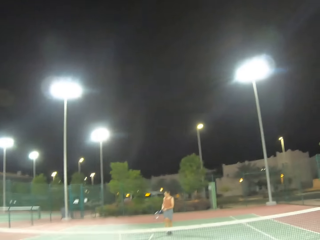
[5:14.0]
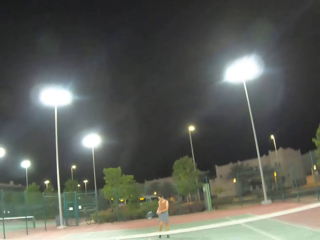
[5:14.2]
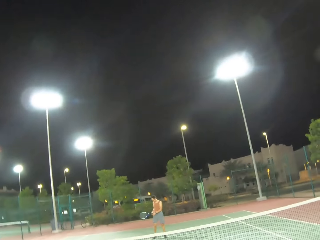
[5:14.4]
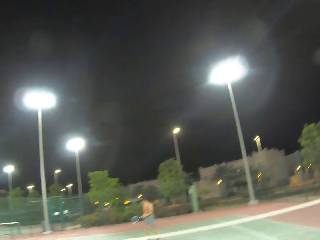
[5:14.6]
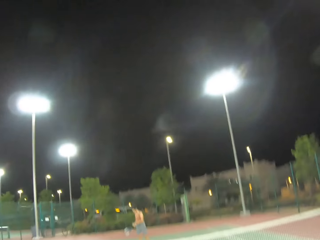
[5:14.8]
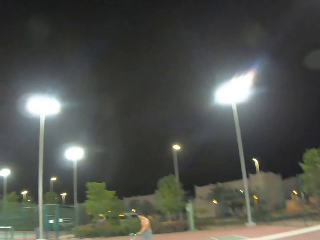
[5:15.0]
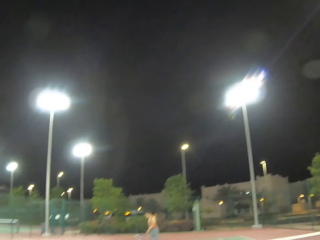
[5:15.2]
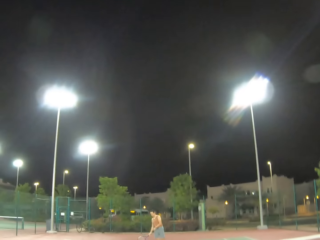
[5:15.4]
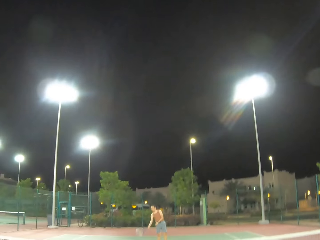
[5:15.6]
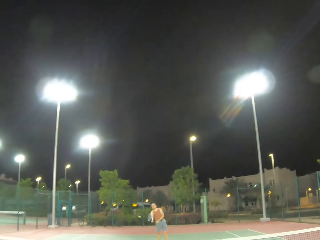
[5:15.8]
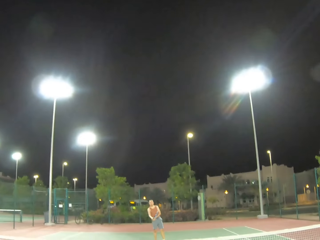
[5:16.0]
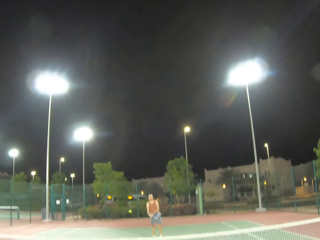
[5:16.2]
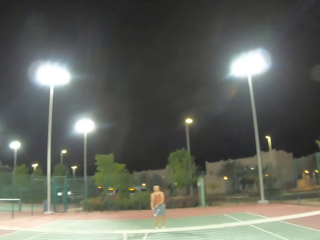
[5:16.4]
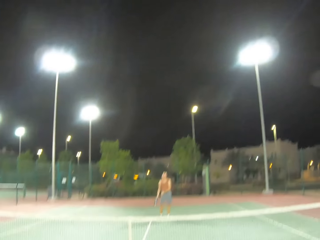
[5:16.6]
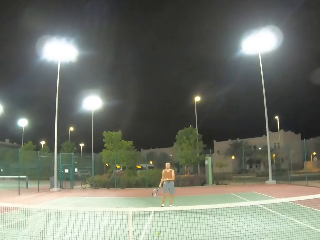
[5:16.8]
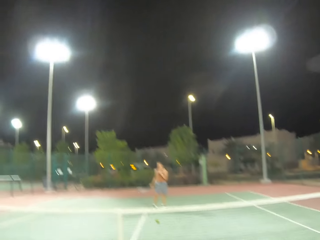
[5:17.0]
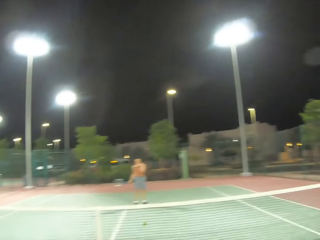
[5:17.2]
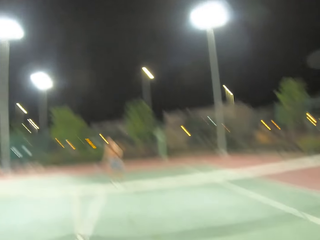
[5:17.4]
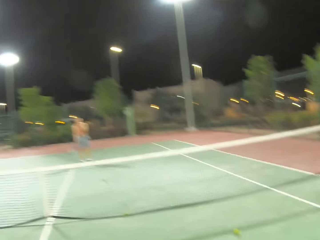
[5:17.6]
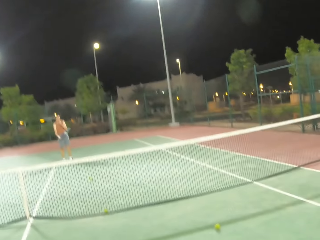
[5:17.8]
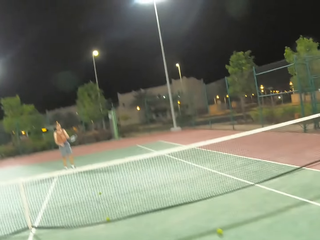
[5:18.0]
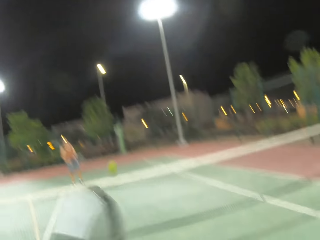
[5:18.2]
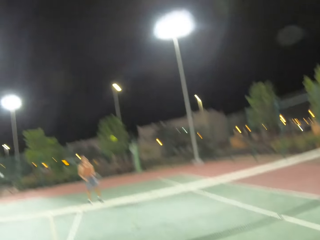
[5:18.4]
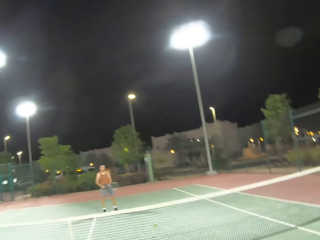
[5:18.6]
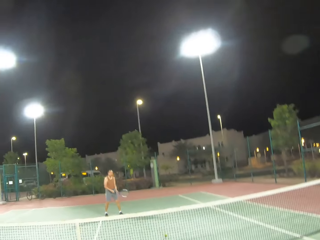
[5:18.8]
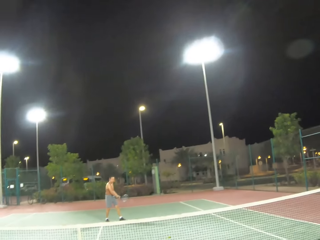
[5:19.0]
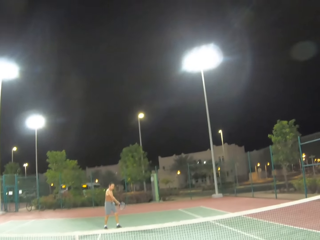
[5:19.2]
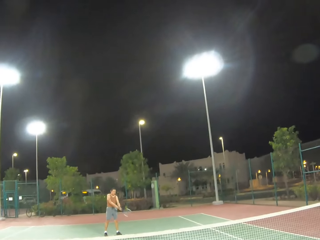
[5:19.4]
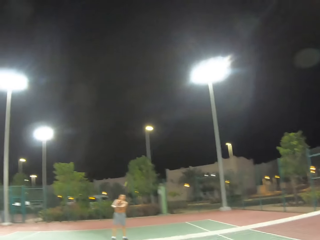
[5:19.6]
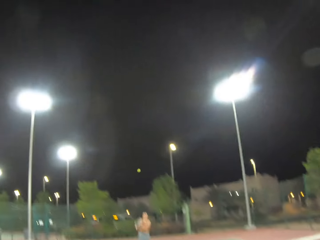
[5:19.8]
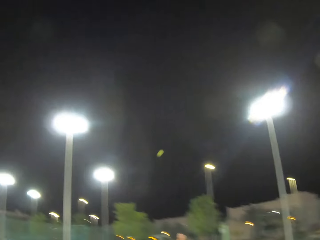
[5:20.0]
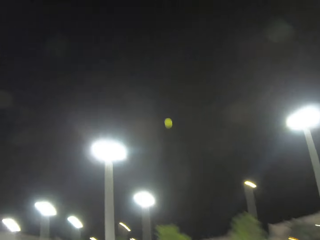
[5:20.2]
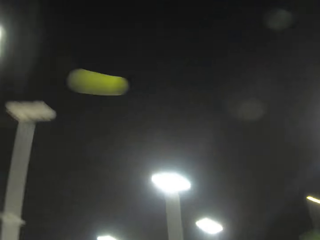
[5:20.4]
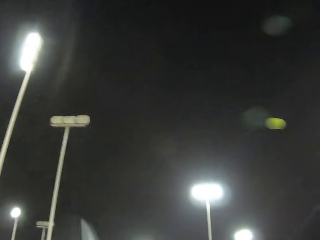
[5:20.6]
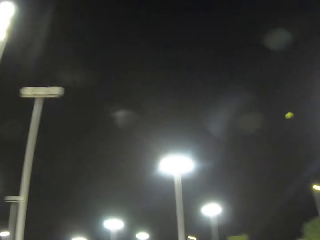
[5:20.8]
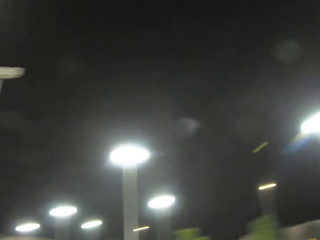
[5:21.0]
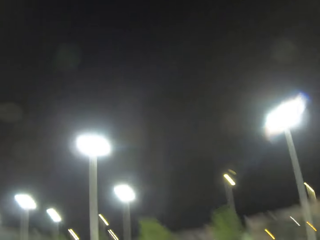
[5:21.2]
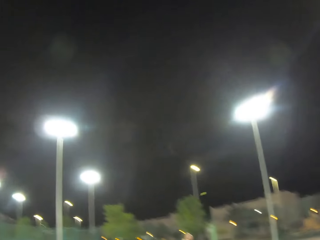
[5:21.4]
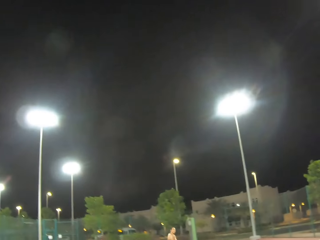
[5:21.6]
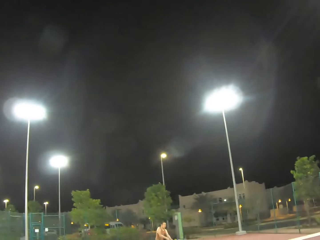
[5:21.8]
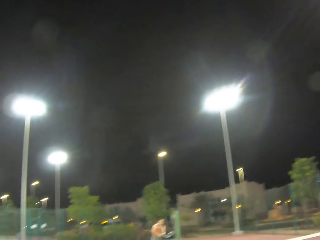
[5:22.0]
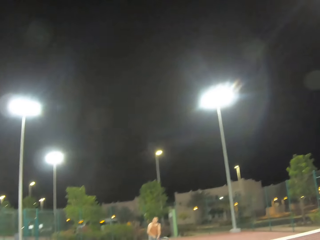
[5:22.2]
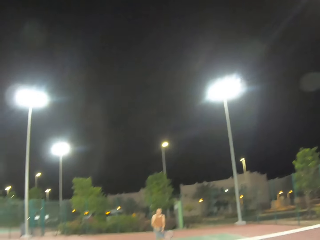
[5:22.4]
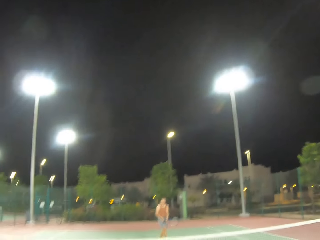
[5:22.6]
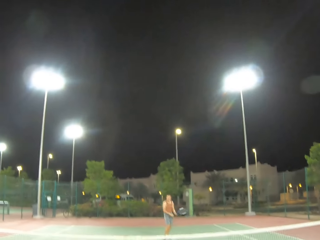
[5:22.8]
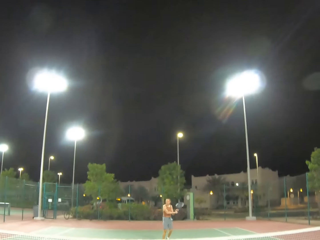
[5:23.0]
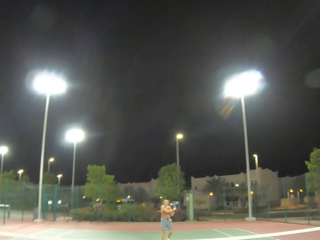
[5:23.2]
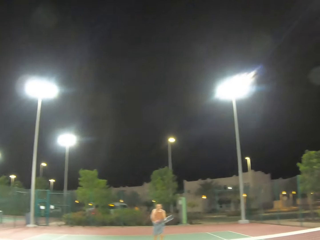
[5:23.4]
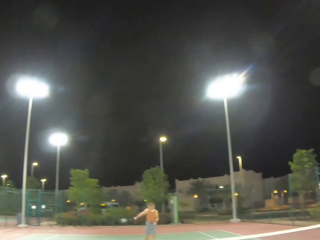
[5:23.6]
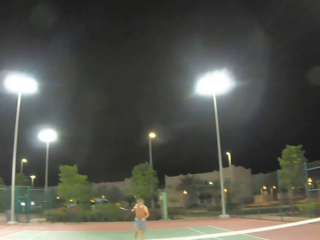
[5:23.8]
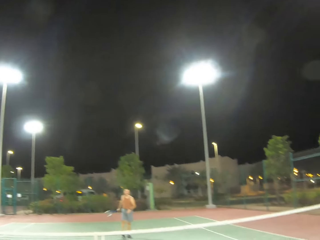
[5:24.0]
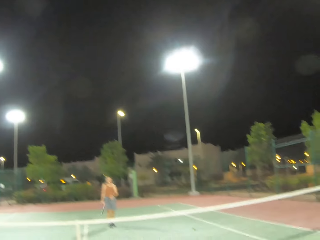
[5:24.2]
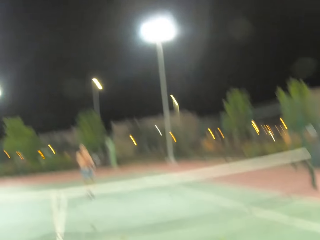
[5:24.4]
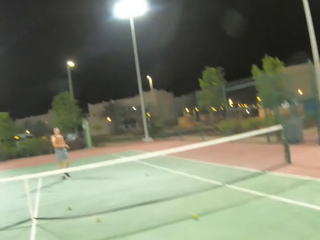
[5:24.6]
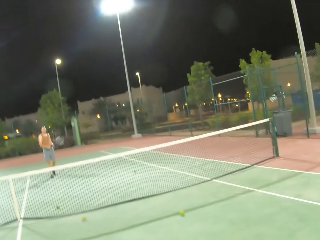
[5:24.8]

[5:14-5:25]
The camera wearer kicks the tennis ball. They kick the tennis ball again. A man kicks the tennis ball. The man plays tennis with the camera wearer. The camera wearer kicks the tennis ball. The man kicks the tennis ball.

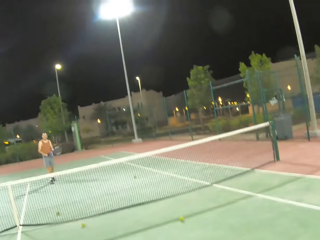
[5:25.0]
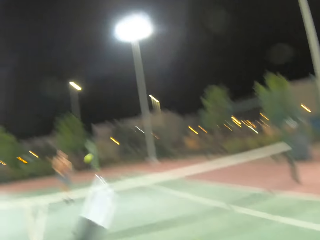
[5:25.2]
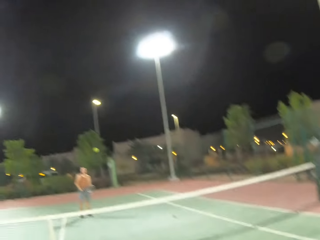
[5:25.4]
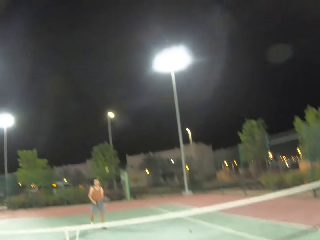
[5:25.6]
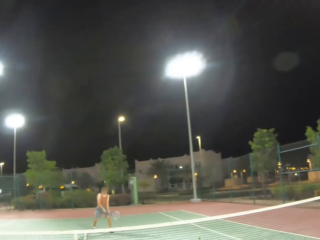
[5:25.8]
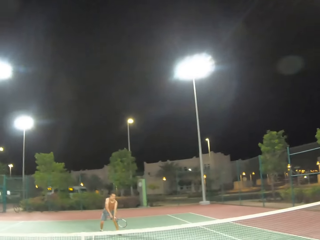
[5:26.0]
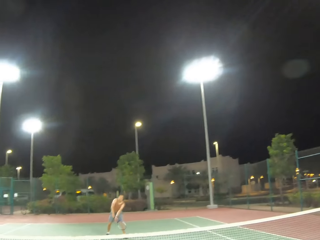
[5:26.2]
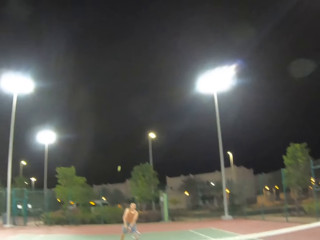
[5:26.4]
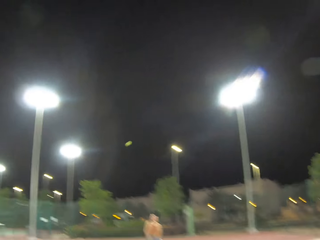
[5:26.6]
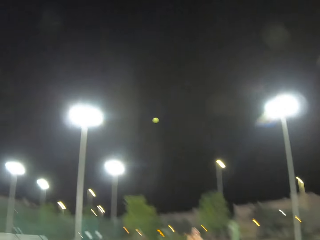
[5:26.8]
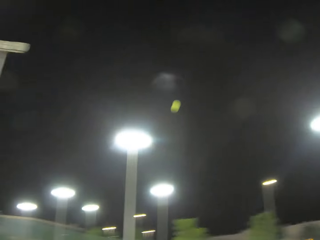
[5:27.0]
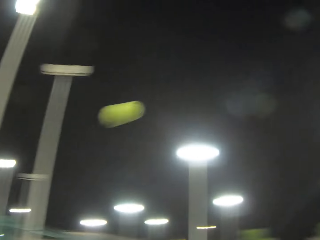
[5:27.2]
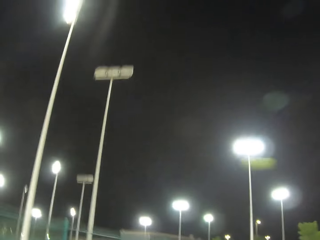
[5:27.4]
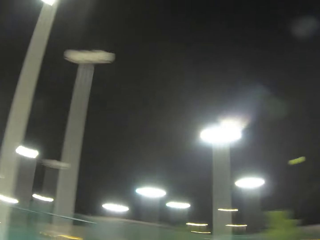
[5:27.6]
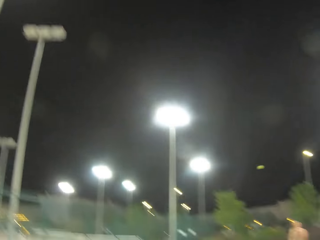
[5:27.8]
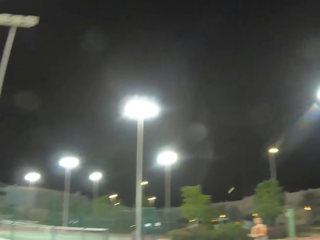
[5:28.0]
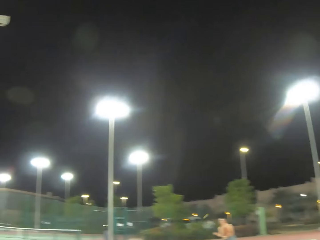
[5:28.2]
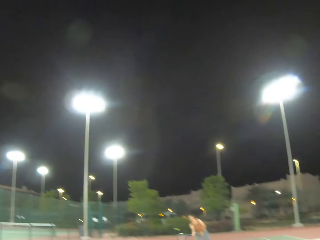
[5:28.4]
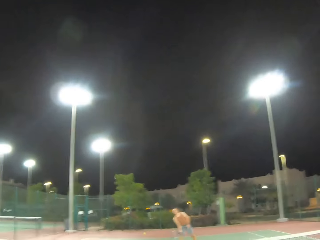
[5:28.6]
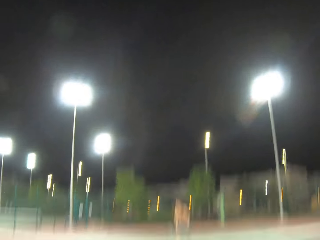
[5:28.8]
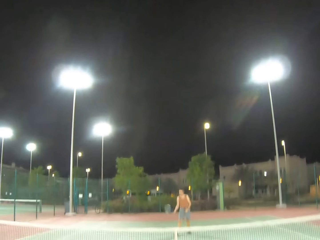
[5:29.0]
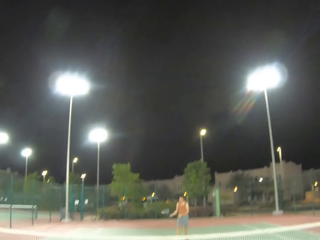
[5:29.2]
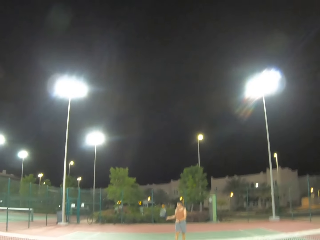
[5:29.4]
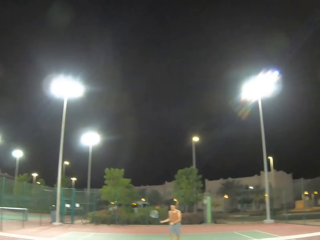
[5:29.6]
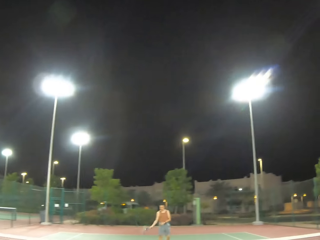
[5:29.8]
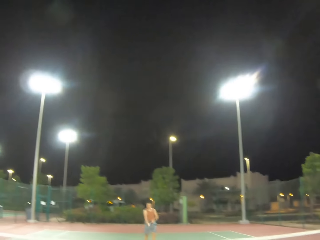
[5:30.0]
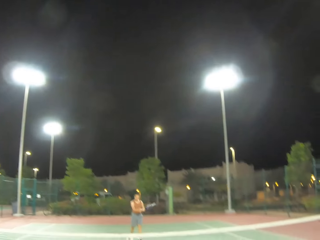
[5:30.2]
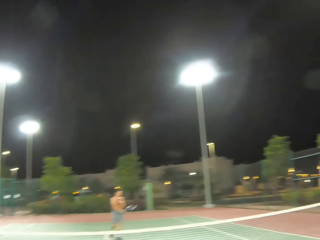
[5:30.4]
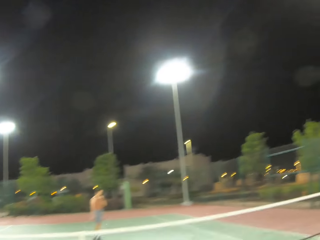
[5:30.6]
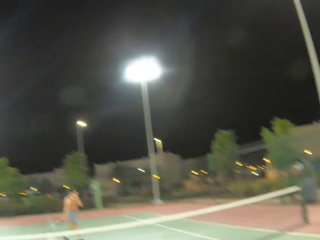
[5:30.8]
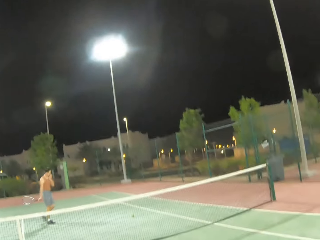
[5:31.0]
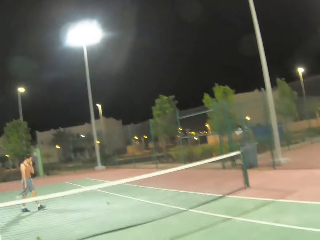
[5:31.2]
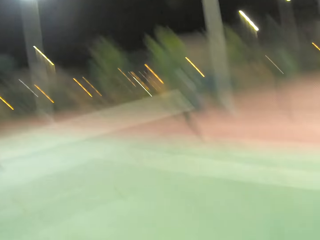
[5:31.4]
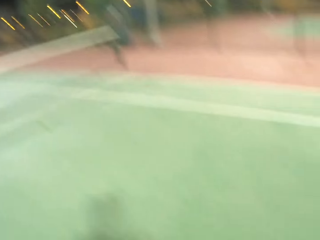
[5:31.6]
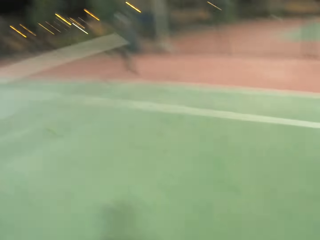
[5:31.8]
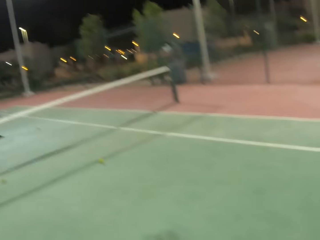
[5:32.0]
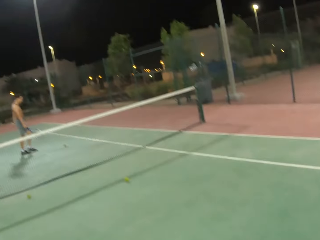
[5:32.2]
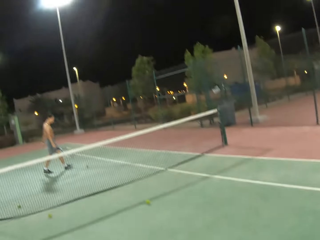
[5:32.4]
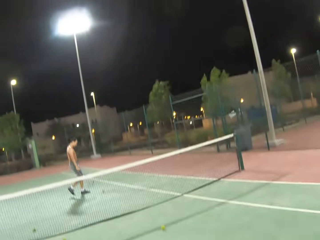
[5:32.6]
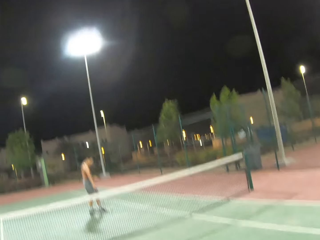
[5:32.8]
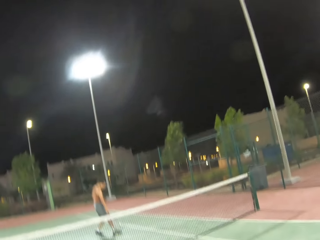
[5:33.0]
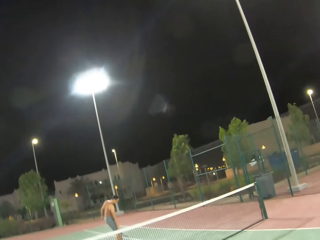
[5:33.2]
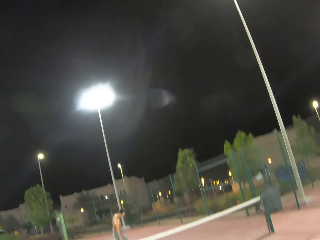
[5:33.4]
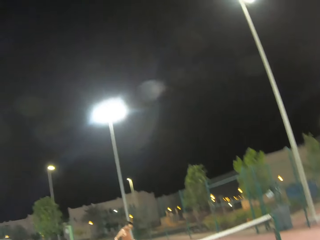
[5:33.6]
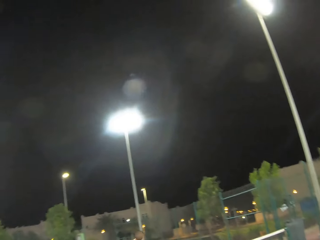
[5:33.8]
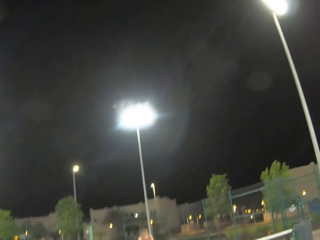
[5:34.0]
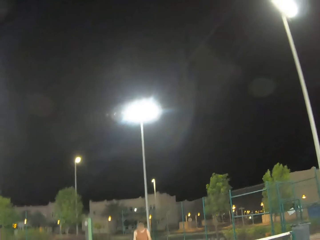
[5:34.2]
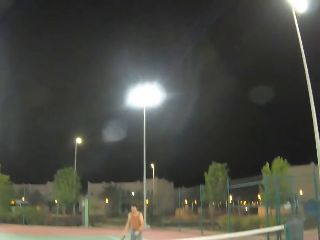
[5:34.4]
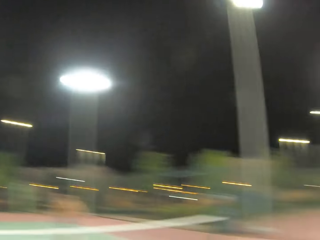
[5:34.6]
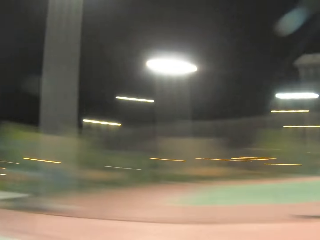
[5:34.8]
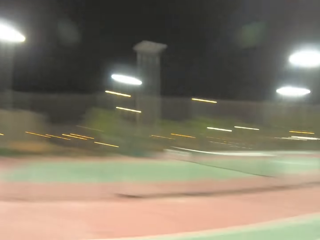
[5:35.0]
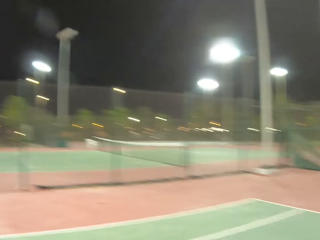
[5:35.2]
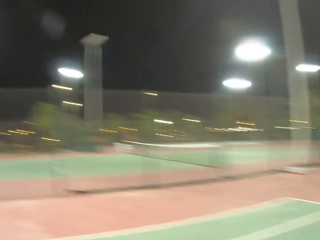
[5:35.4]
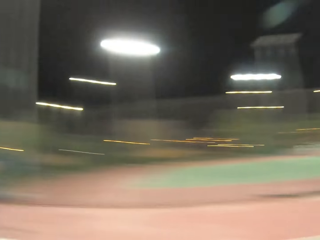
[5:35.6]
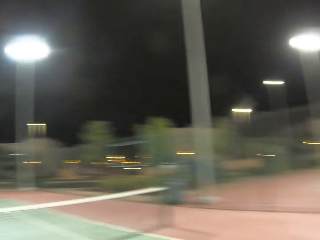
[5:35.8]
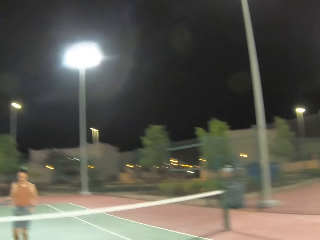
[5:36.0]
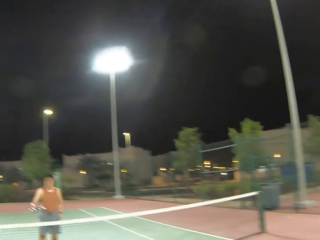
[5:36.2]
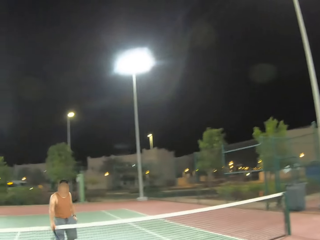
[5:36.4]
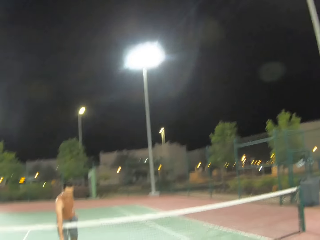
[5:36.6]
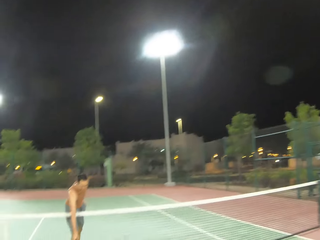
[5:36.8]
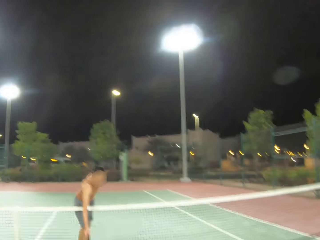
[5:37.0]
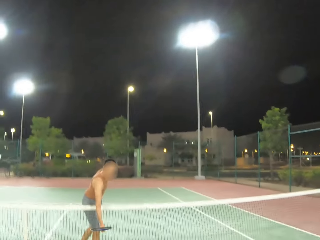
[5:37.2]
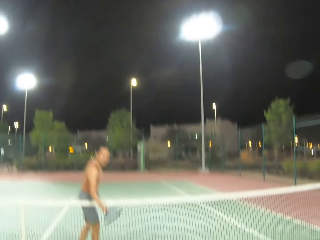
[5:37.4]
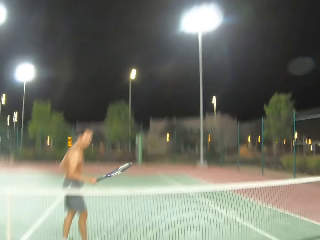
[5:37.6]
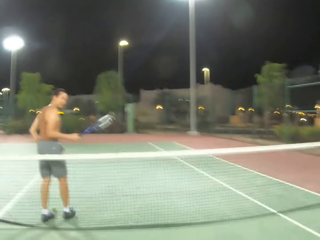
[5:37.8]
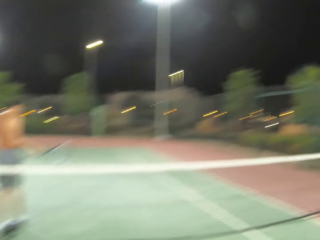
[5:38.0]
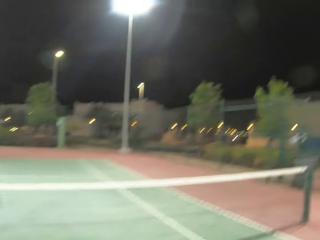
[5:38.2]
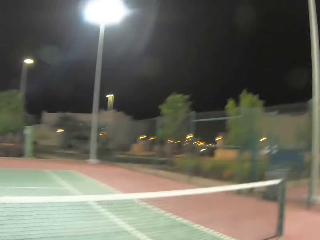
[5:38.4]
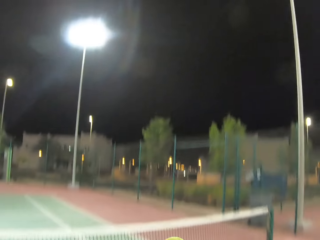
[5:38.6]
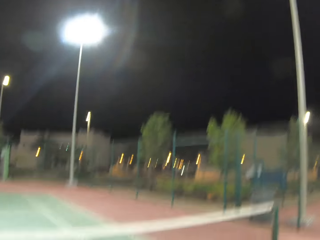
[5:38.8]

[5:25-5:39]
The camera wearer kicks the tennis ball. A man kicks the tennis ball. The camera wearer kicks the tennis ball. The man kicks the tennis ball. The man walks around the tennis court. The camera wearer looks around.
